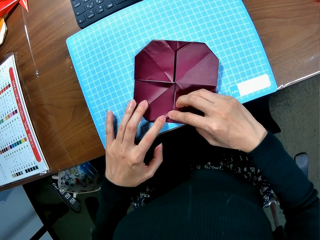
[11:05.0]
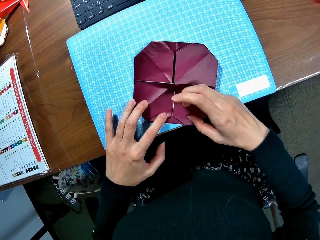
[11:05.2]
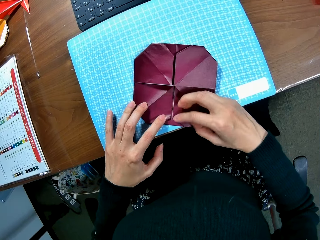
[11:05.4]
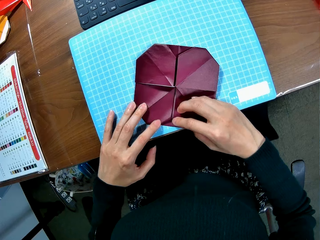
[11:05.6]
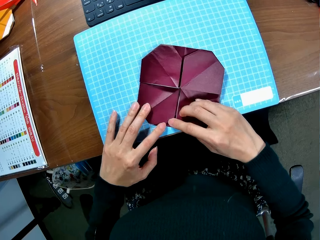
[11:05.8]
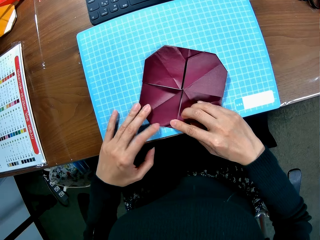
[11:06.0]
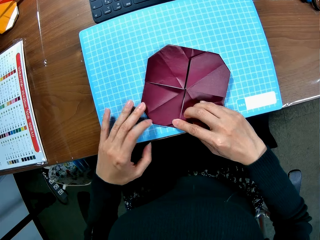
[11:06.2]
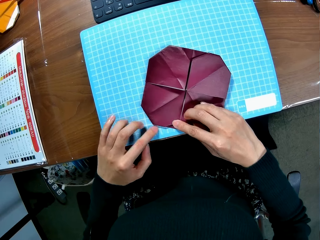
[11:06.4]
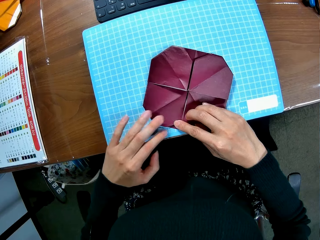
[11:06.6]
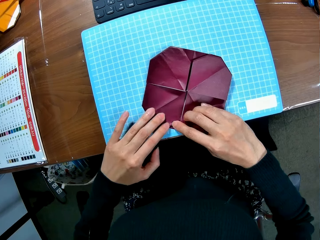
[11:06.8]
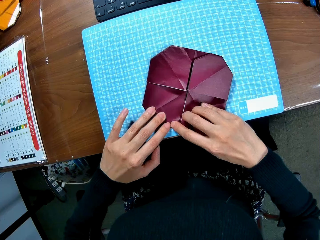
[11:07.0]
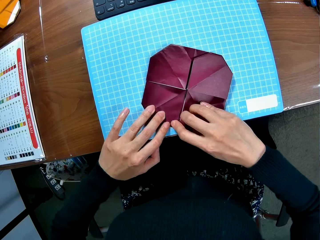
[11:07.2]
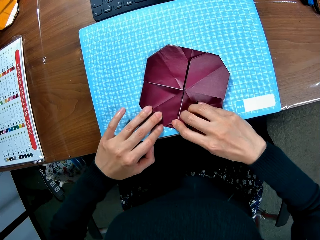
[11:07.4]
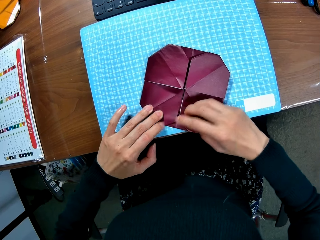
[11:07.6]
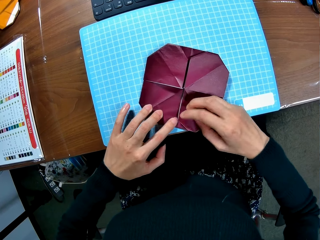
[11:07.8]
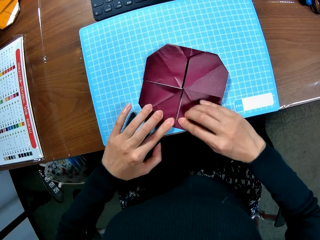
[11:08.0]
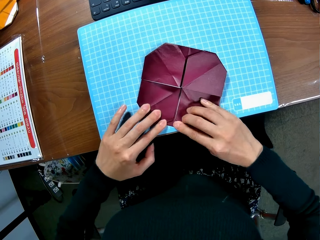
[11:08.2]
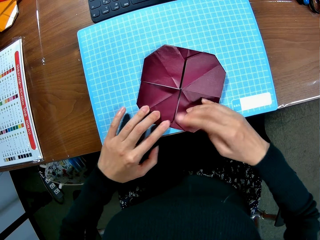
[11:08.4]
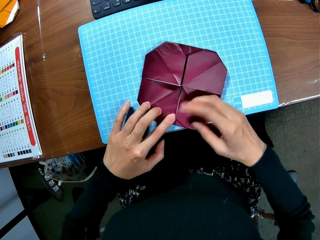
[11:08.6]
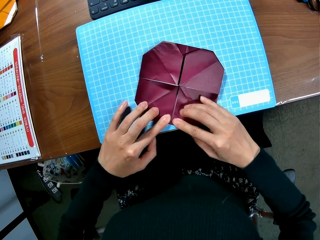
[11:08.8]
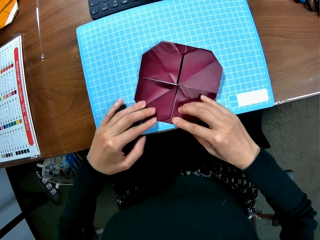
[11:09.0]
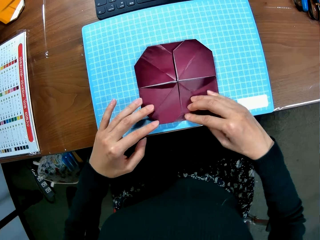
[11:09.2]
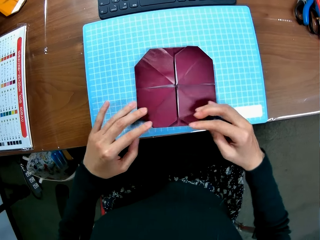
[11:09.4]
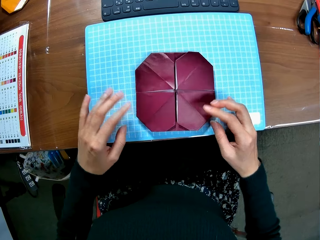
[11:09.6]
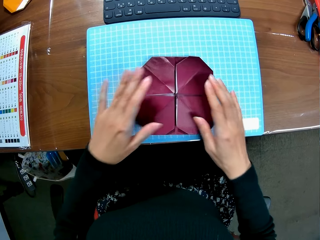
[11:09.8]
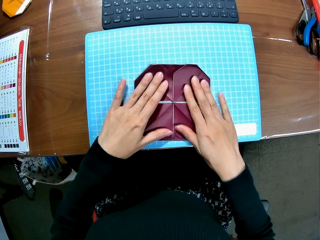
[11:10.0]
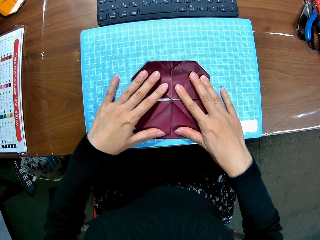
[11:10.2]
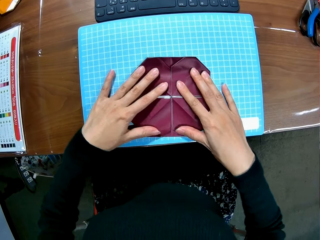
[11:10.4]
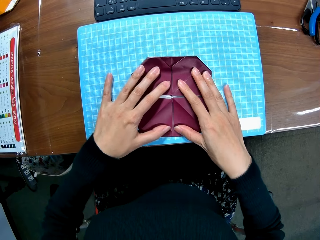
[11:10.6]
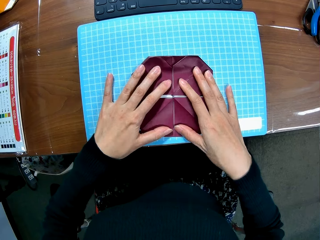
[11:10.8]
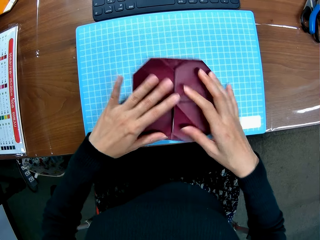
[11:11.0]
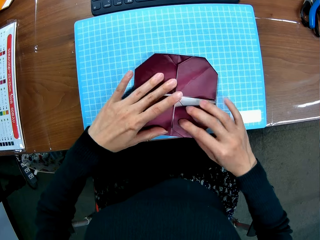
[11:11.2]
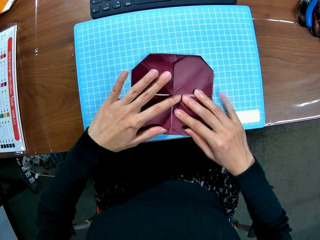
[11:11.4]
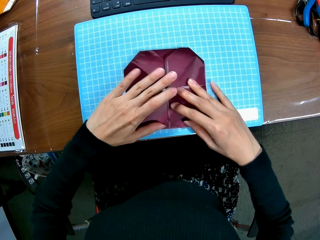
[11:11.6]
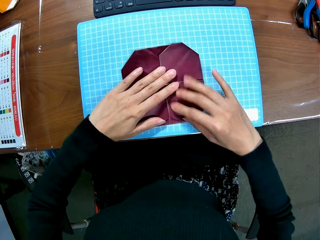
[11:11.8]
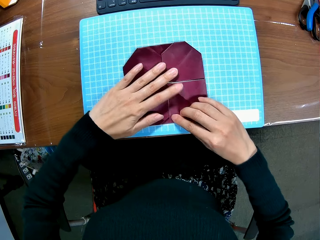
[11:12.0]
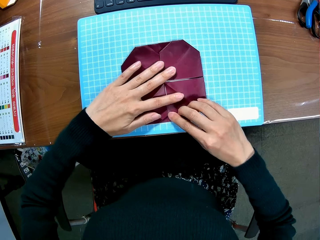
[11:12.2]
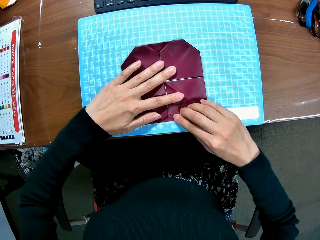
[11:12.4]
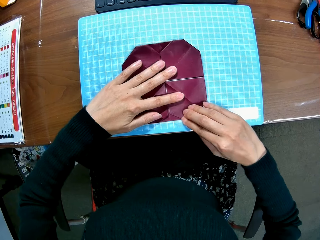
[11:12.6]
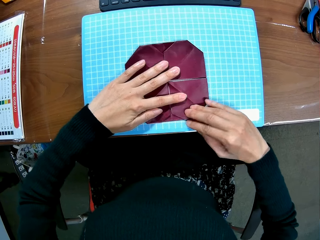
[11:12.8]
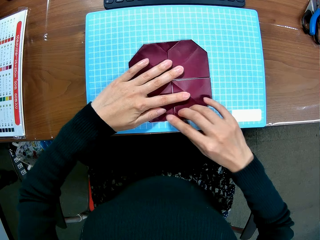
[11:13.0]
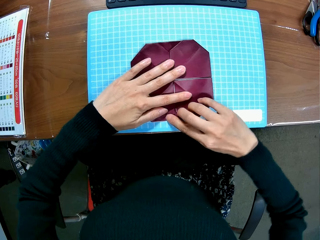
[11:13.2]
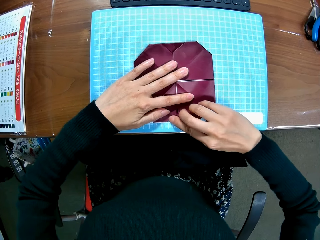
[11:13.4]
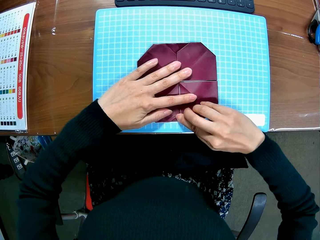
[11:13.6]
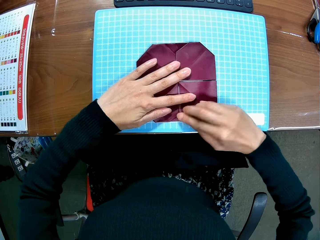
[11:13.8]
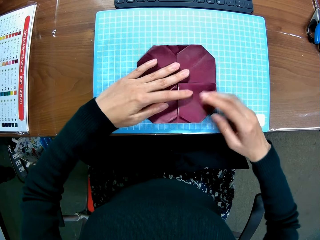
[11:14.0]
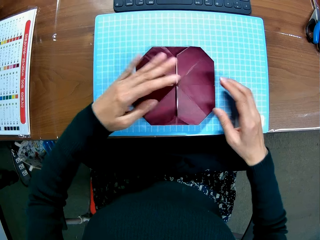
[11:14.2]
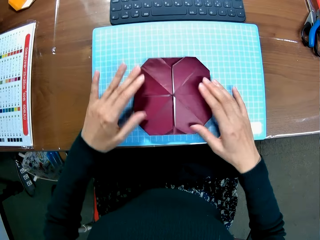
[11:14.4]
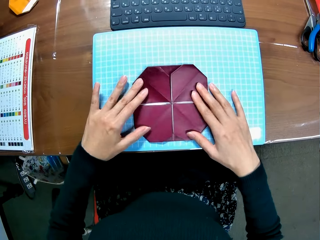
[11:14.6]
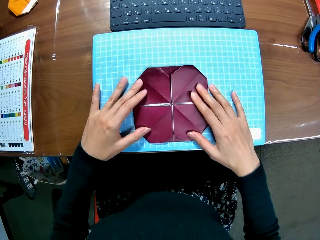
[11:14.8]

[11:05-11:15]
The camera wearer straightens the model pyramid. They move the pyramid. They align the model pyramid.

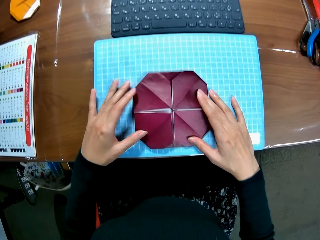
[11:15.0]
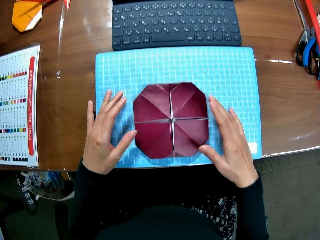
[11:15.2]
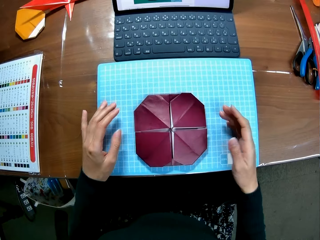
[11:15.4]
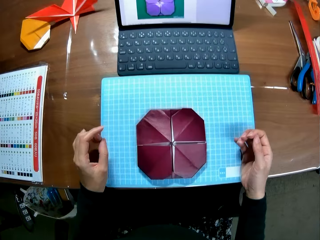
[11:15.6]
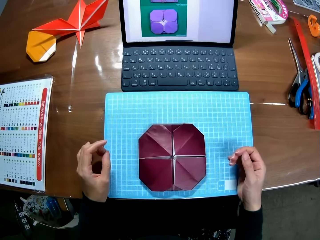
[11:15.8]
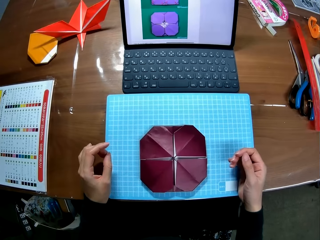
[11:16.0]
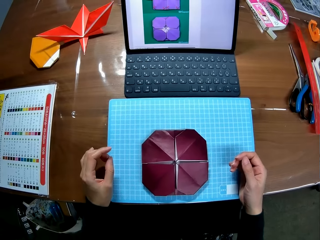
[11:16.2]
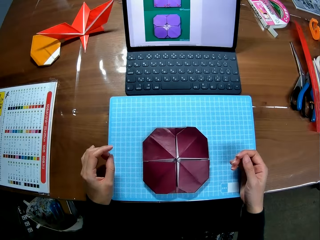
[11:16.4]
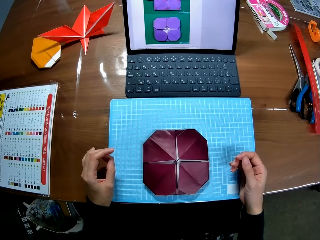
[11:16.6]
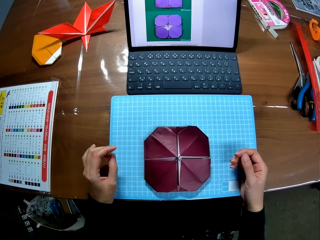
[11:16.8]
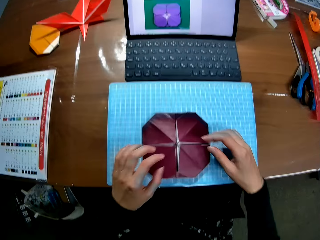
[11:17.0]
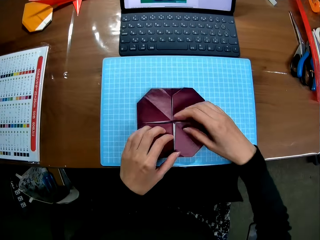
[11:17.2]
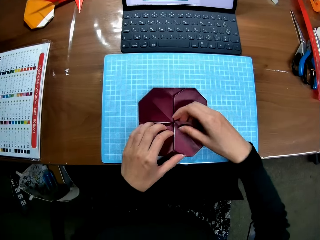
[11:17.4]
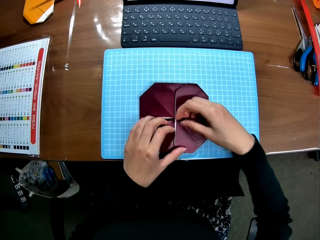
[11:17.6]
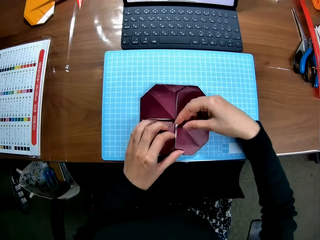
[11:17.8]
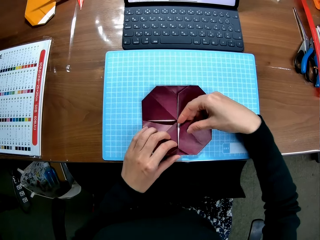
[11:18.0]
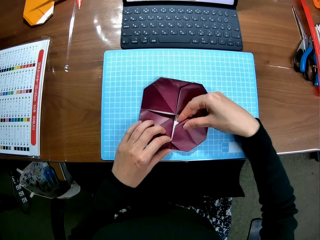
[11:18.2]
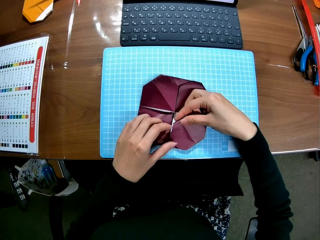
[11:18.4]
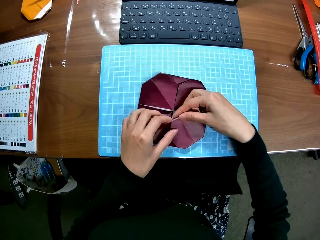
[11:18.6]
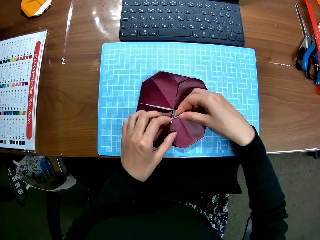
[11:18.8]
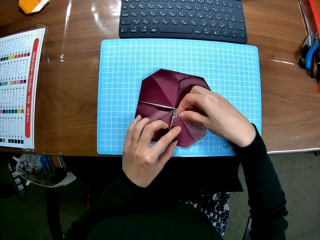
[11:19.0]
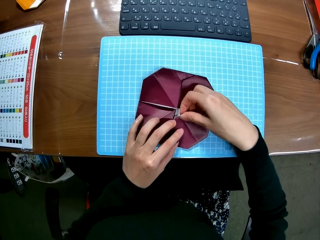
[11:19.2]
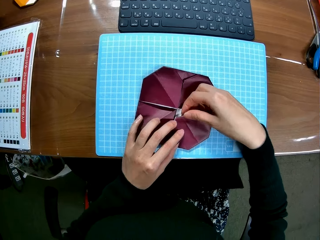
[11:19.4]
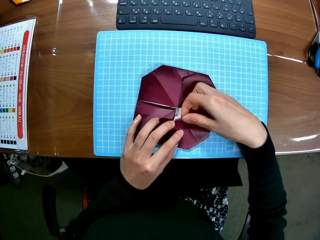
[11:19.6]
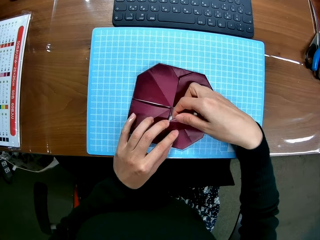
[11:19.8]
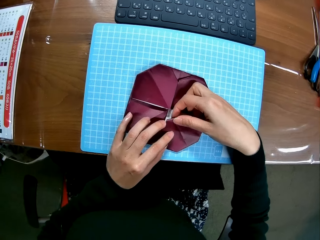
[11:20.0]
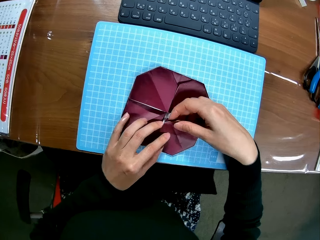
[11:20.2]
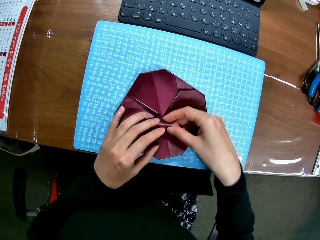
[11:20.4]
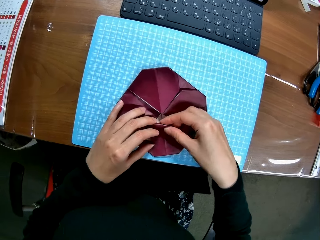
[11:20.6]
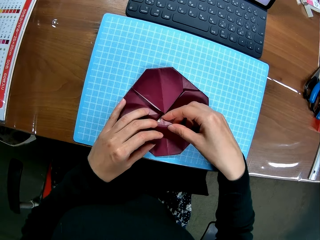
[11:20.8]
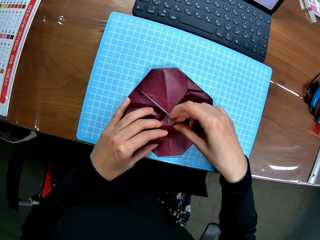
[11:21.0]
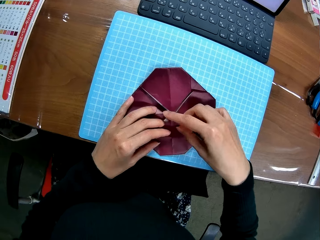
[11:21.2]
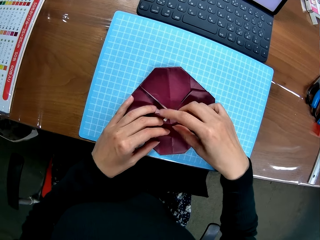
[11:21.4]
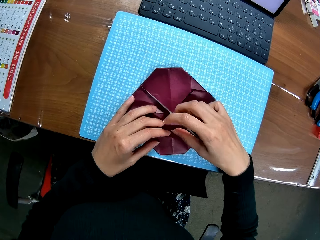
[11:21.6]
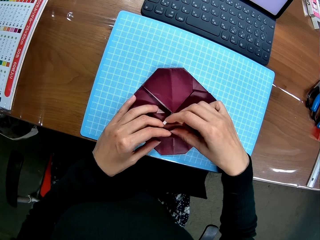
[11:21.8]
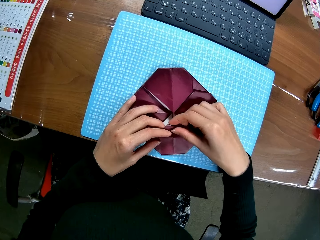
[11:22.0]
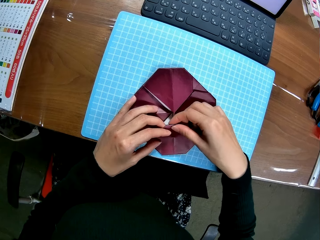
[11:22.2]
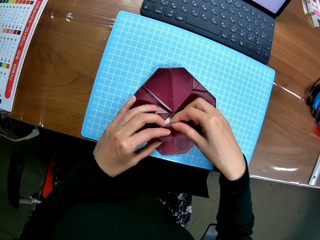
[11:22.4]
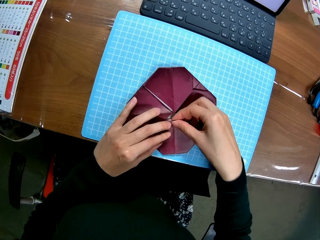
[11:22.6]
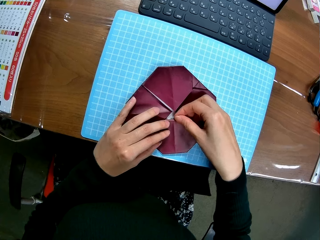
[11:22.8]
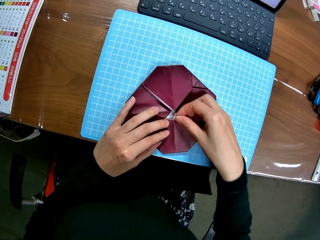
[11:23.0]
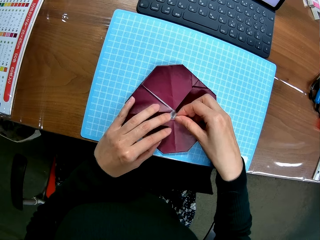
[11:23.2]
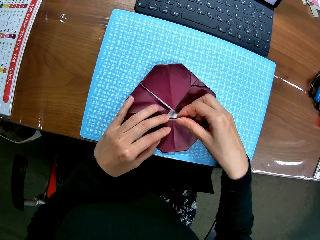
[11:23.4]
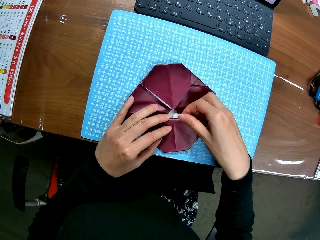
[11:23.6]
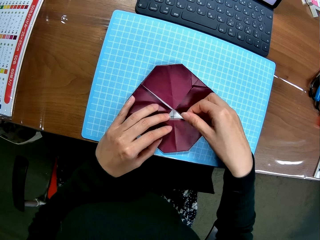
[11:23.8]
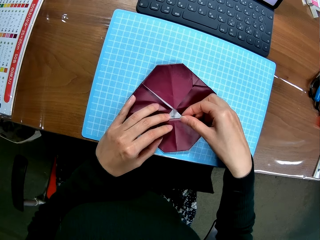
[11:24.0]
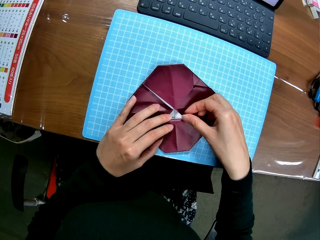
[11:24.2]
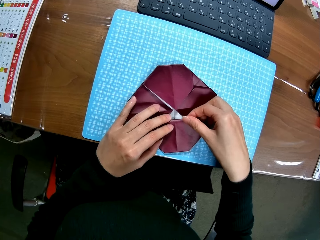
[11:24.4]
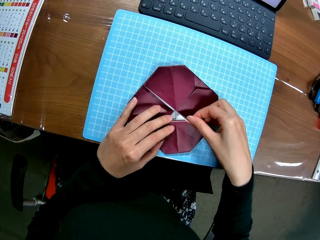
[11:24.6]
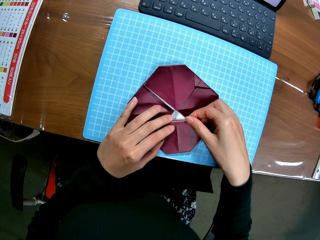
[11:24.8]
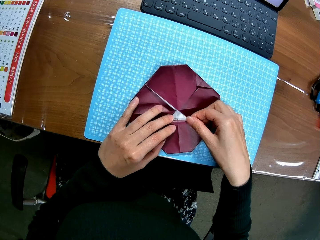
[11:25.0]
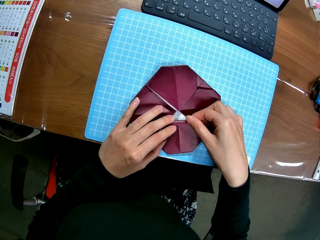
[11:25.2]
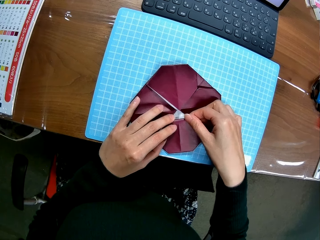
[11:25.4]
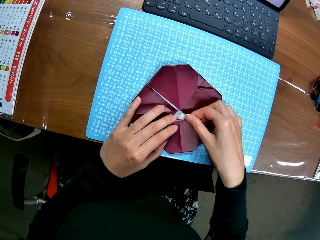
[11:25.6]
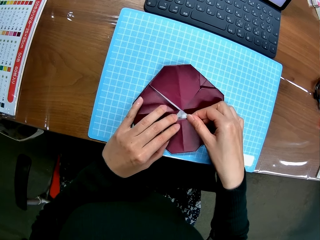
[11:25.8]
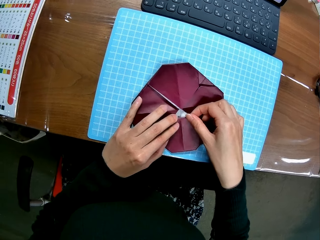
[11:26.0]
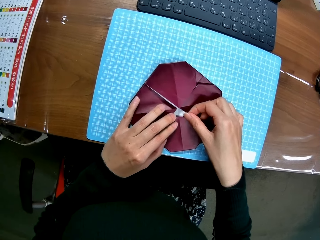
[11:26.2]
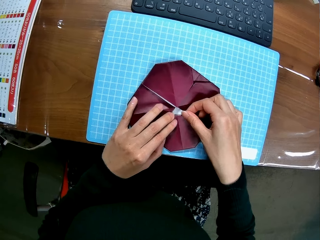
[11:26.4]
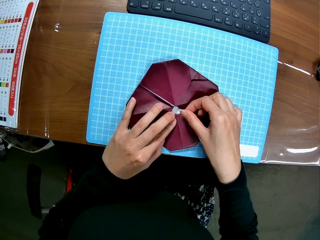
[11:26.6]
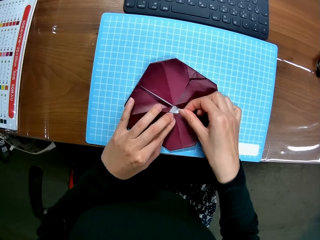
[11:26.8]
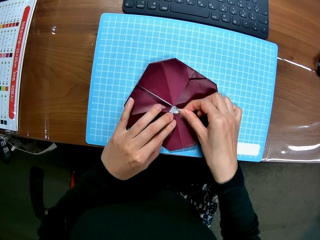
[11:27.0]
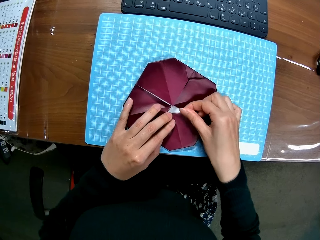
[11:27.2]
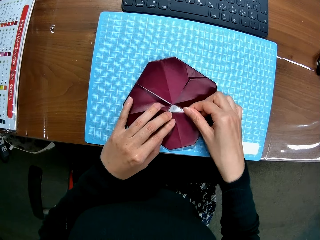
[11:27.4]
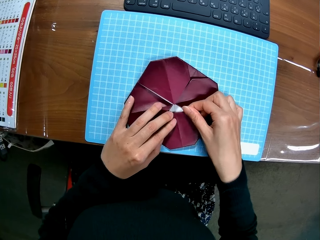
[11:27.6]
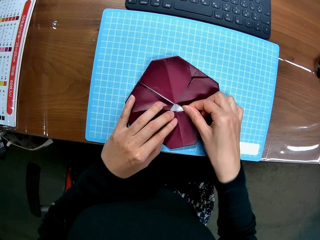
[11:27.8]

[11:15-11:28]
The camera wearer pauses folding paper. They stare at the model pyramid. They continue folding the paper.
